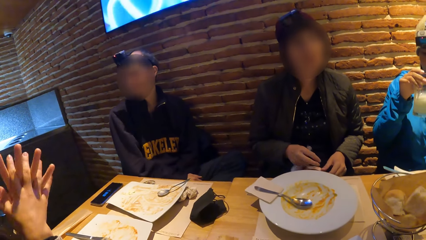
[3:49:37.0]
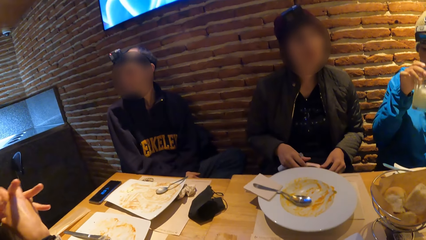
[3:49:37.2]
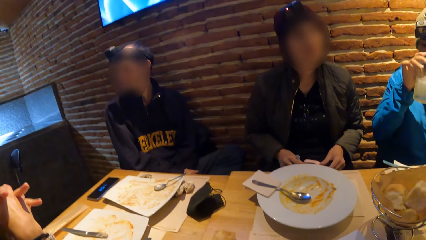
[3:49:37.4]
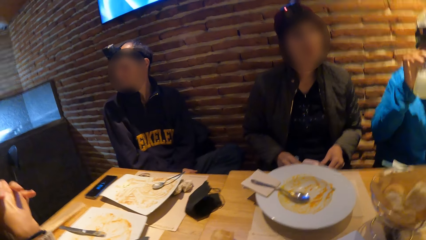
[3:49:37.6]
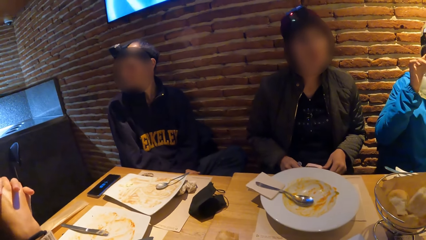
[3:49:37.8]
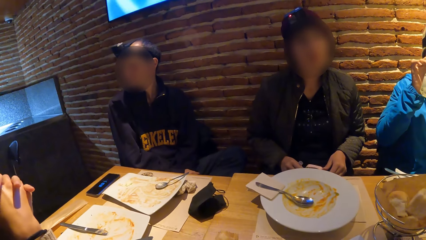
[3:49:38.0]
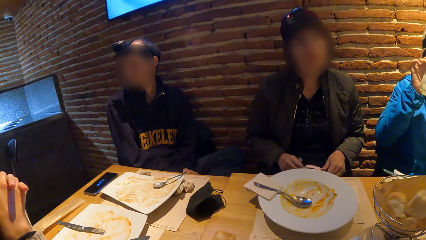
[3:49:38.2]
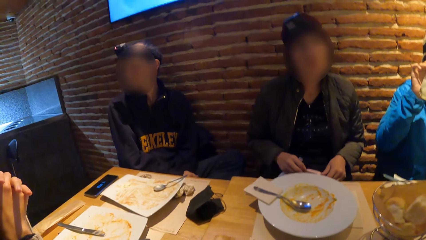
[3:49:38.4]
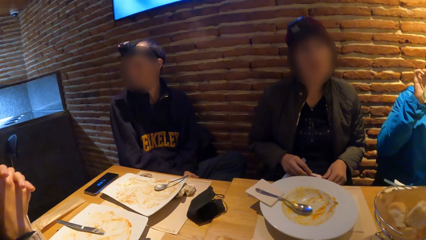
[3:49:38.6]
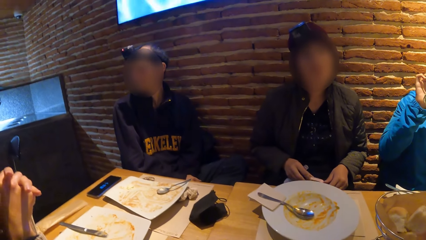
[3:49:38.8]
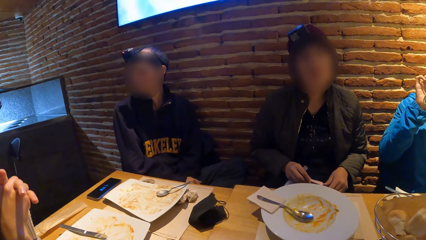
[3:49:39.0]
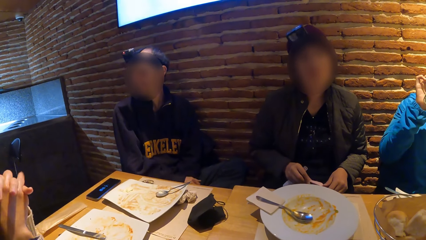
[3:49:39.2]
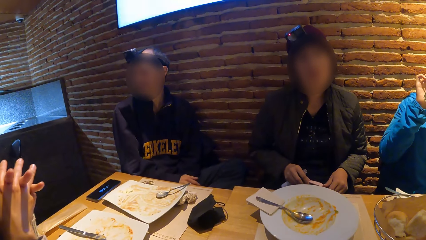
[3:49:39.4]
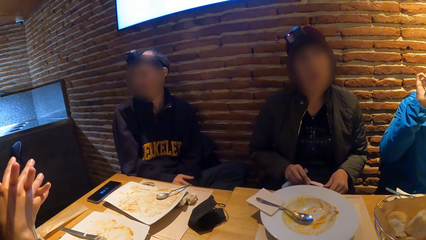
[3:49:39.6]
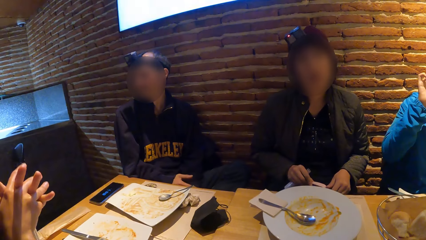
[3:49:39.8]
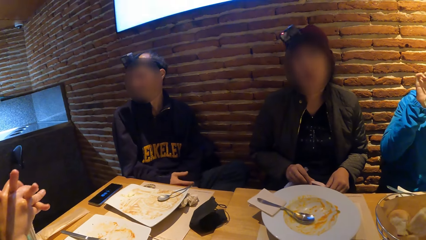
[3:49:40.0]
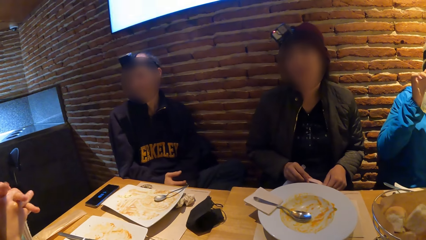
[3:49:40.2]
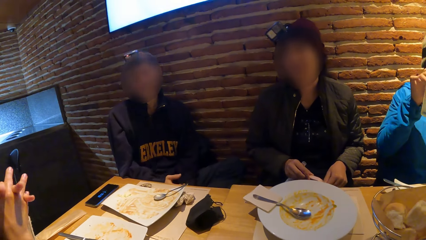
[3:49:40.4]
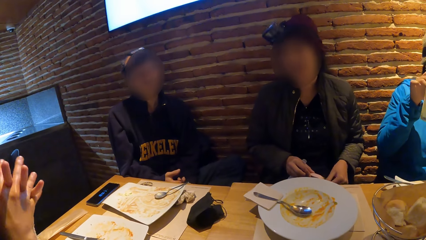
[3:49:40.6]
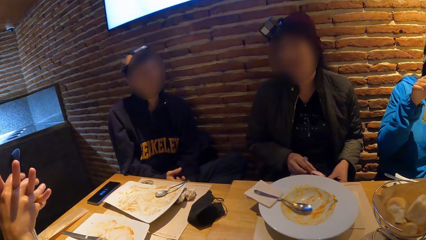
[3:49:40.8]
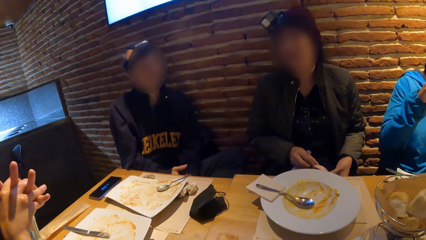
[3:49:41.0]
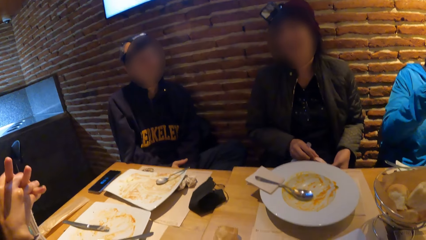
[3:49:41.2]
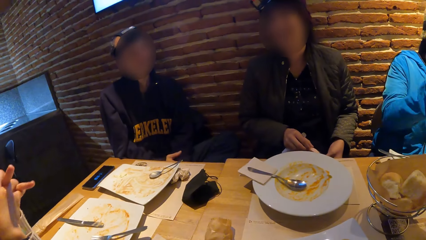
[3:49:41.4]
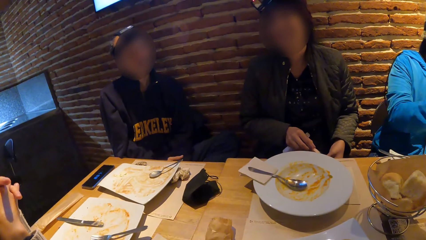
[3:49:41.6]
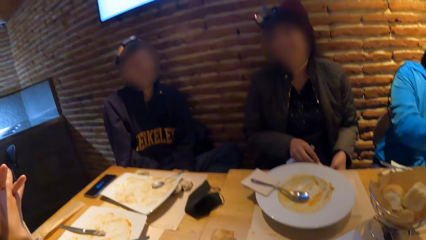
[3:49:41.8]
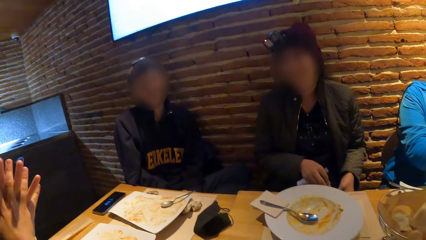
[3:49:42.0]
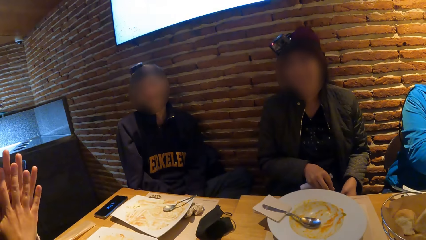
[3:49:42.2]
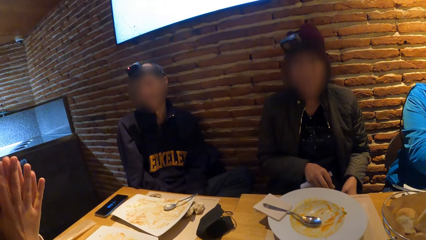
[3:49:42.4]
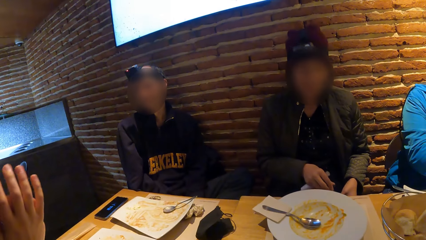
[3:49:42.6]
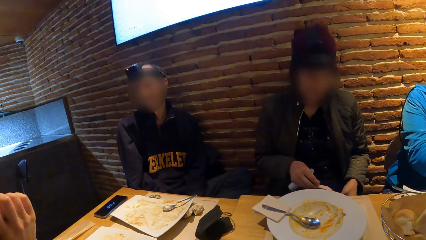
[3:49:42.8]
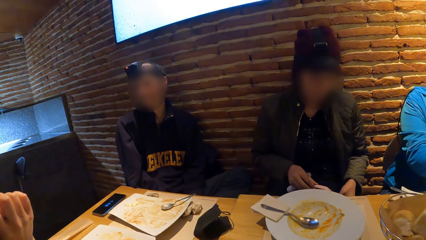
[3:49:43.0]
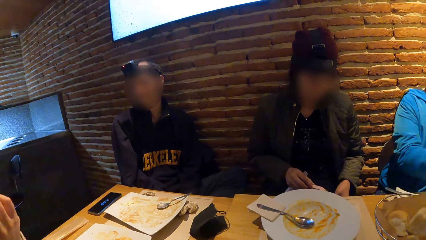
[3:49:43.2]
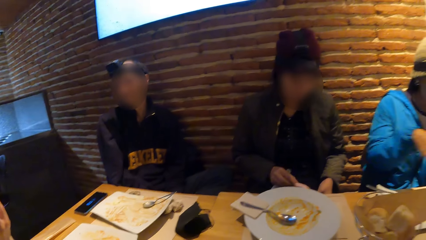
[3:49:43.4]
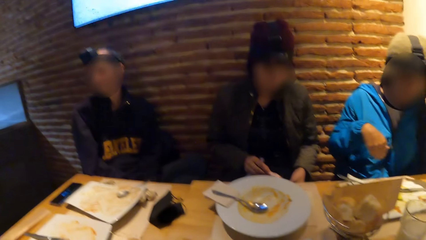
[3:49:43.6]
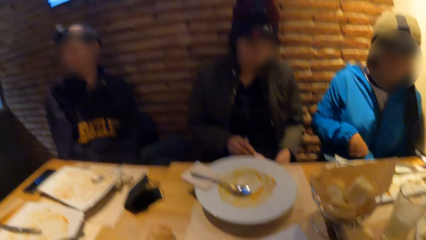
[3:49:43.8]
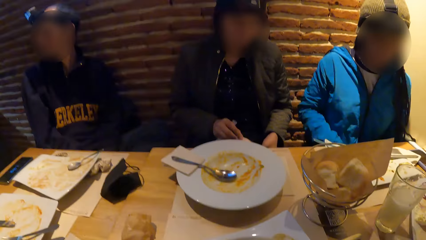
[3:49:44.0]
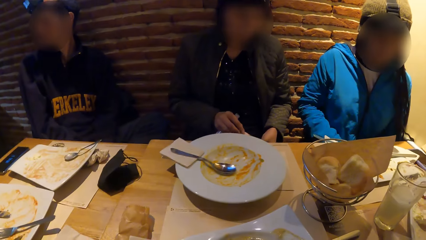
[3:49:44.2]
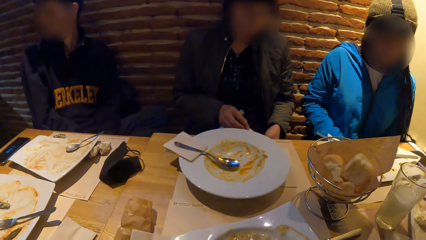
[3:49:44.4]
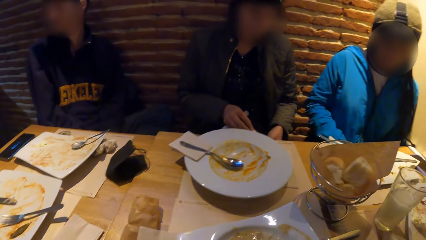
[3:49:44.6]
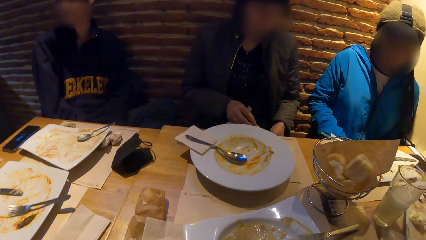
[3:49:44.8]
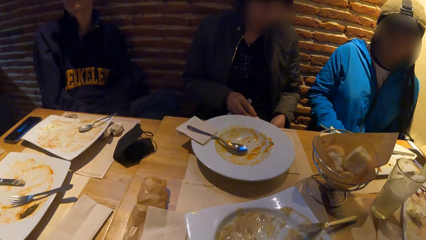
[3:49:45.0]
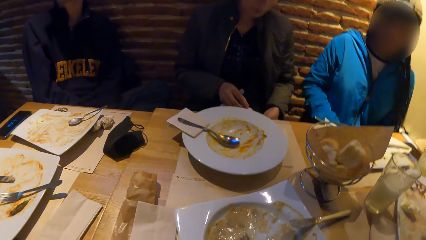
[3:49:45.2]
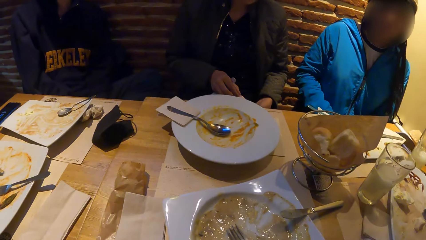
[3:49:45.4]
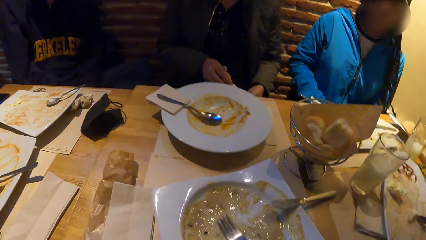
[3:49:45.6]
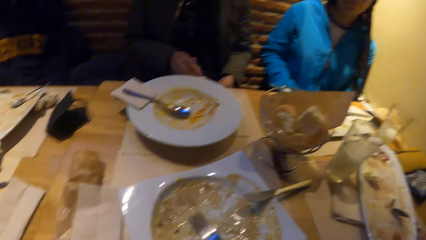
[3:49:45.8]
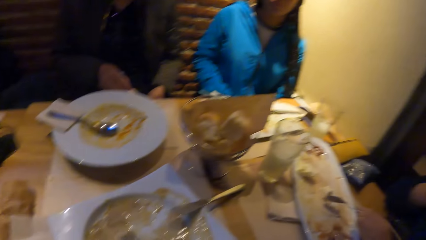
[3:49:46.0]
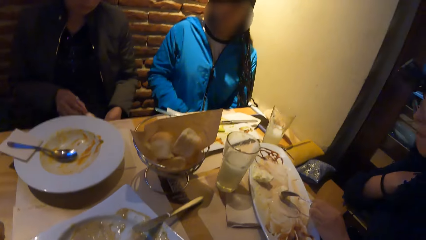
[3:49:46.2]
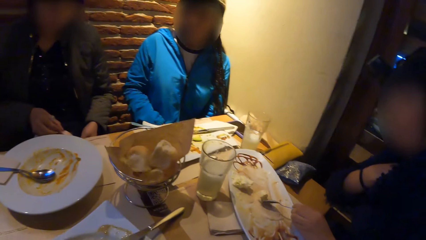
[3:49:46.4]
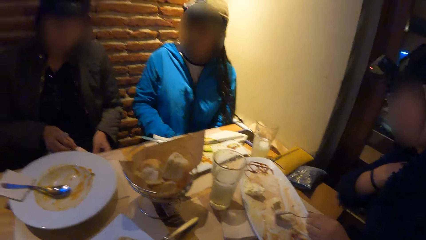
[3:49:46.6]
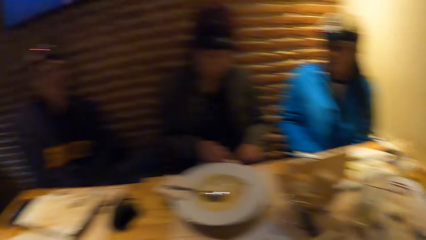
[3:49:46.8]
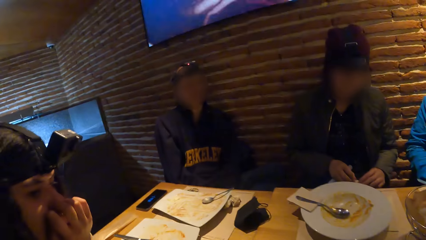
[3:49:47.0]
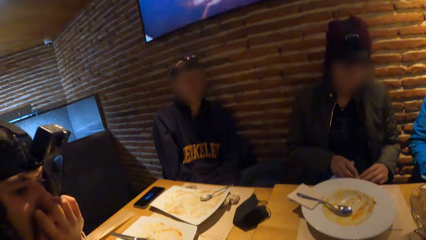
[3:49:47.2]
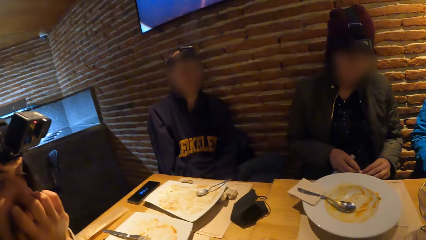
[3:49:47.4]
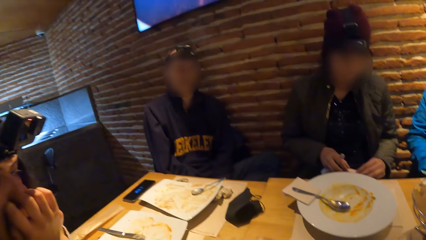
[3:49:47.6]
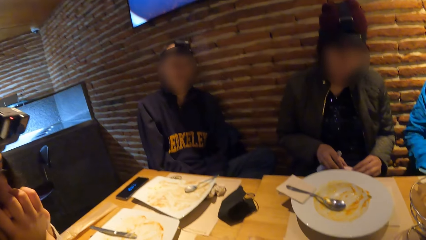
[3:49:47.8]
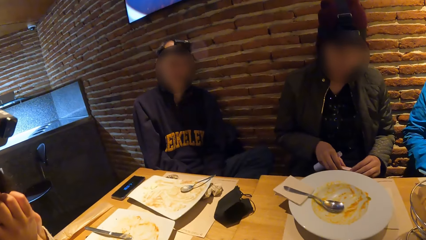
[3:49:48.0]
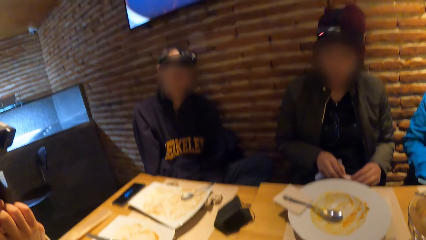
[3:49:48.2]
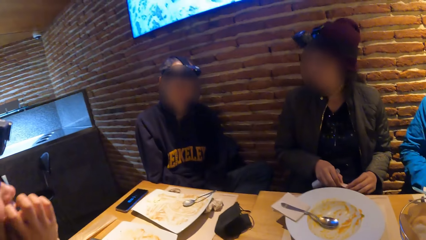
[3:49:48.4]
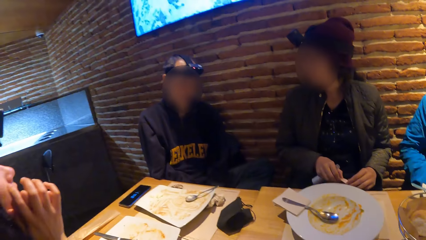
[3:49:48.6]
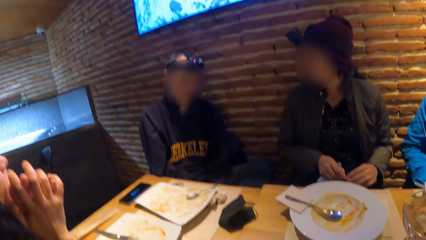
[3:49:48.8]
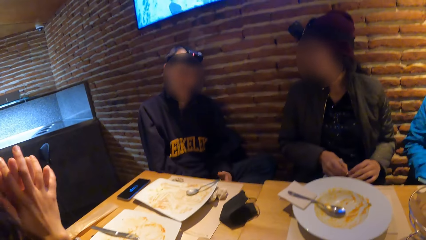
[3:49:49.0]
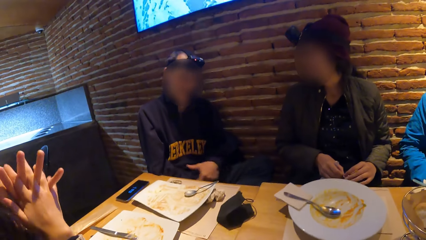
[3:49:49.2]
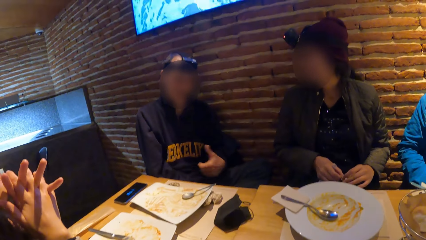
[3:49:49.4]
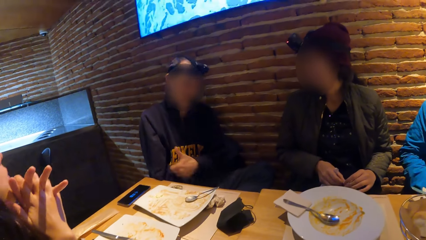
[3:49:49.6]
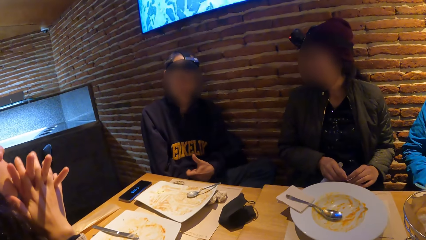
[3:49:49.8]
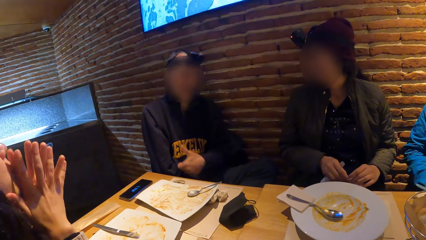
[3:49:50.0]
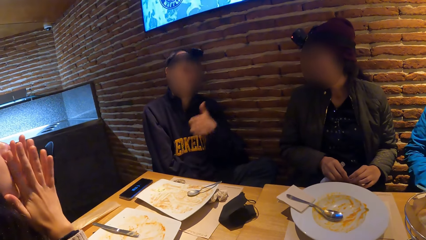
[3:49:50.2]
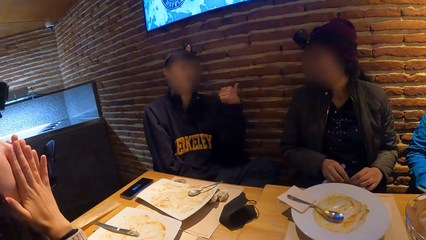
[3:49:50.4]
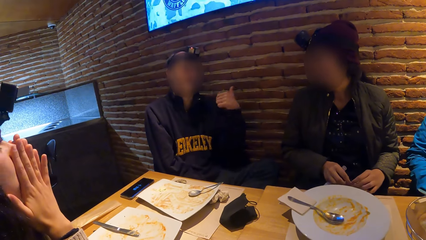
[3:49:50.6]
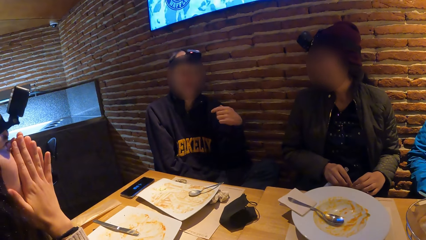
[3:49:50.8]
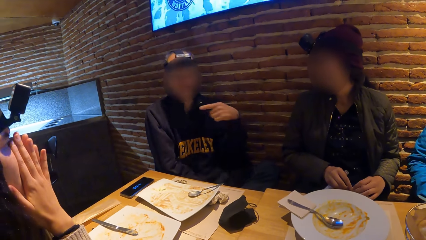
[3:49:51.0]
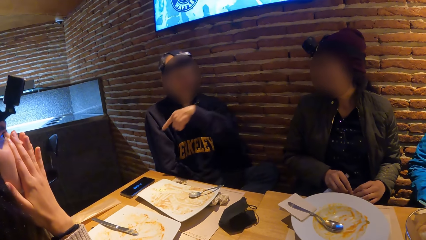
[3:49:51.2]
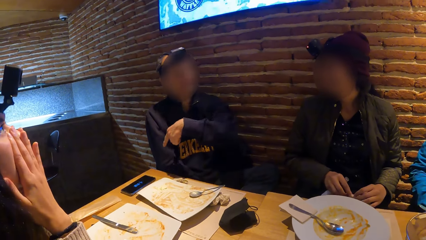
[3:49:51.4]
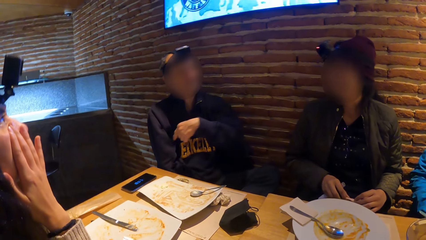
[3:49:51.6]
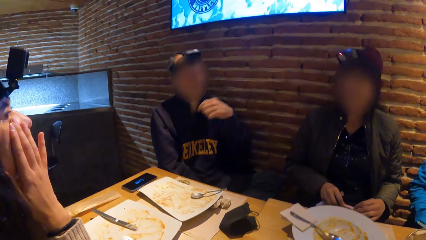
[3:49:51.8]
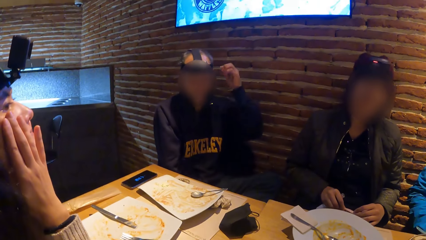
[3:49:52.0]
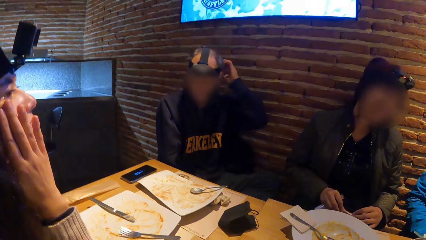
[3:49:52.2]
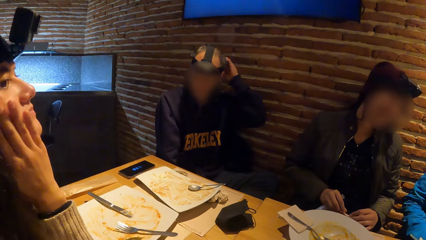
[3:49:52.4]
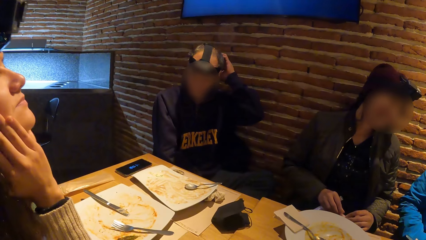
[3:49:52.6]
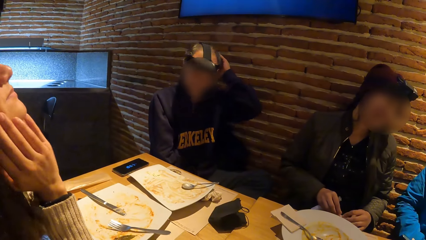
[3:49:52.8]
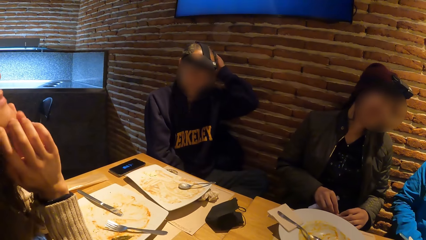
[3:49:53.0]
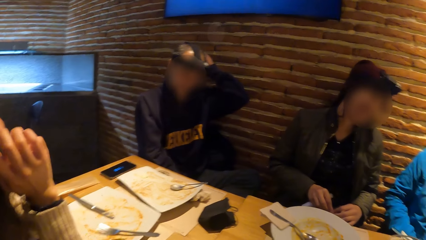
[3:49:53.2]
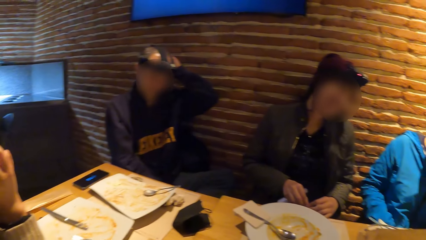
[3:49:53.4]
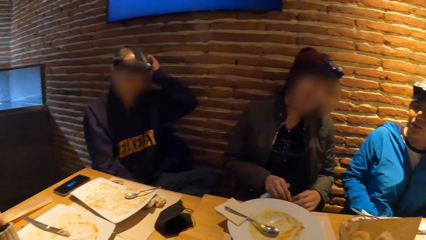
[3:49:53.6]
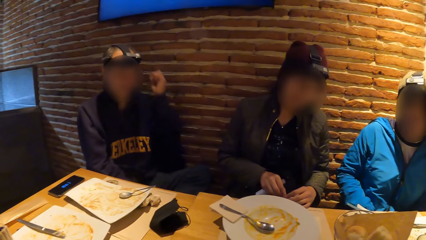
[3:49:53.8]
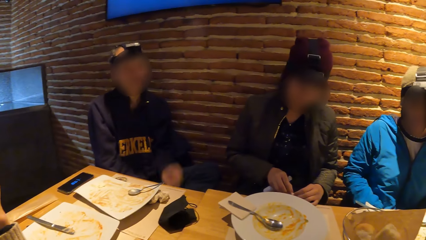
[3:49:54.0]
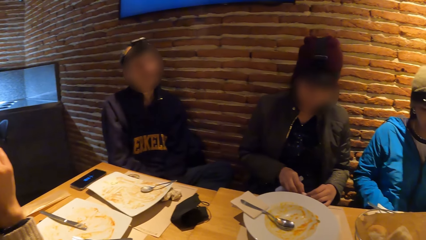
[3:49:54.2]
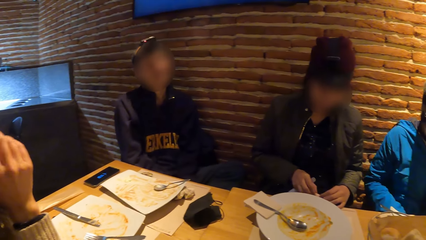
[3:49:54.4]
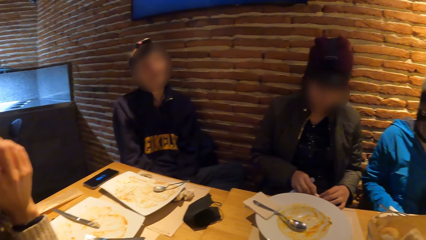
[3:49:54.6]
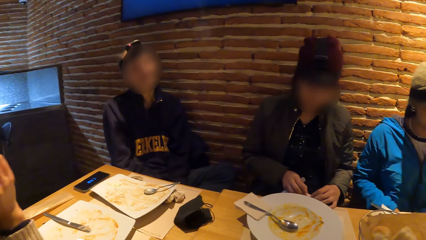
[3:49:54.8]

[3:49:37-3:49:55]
A woman scratches a plate on a tablemat on a table with a spoon in her left hand. The camera wearer looks around. Another woman touches her face with both hands. A man moves the hand. The man scratches his head with his left hand. The man moves the hand again.
